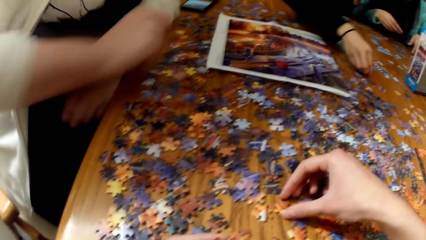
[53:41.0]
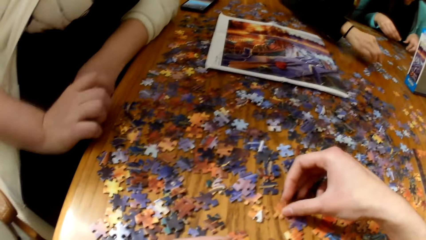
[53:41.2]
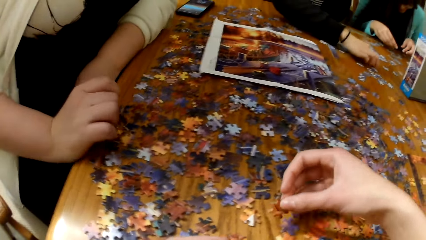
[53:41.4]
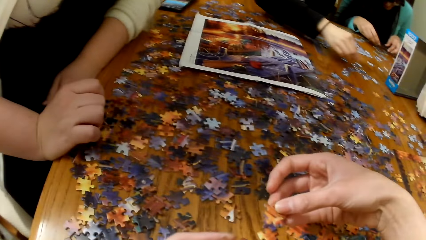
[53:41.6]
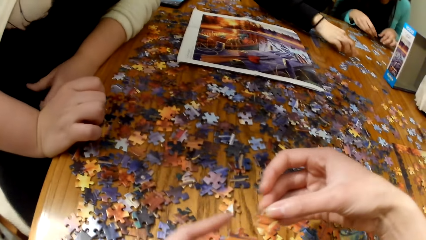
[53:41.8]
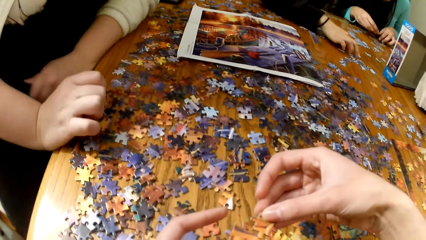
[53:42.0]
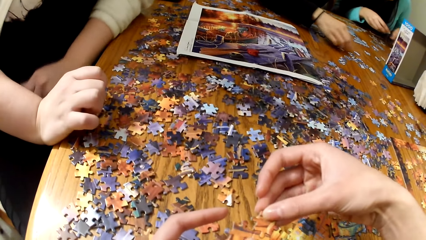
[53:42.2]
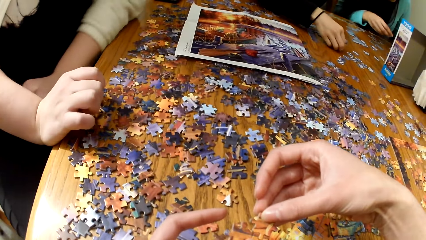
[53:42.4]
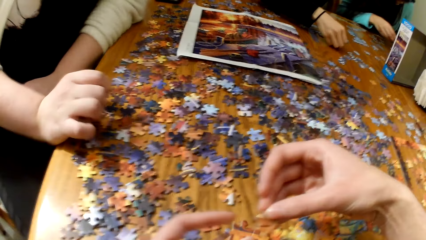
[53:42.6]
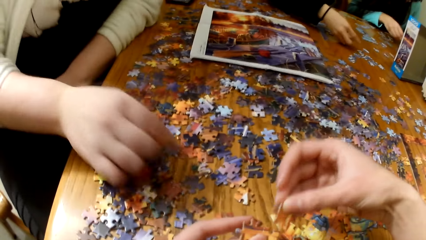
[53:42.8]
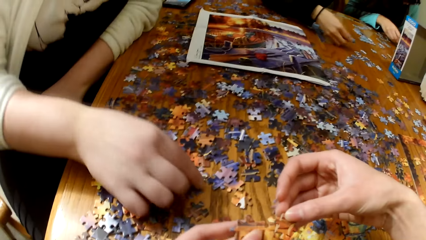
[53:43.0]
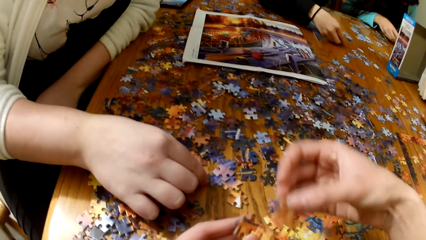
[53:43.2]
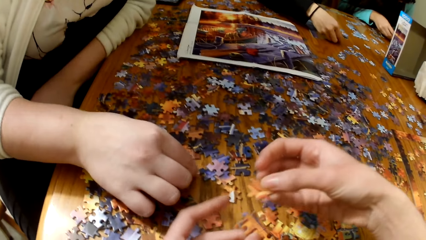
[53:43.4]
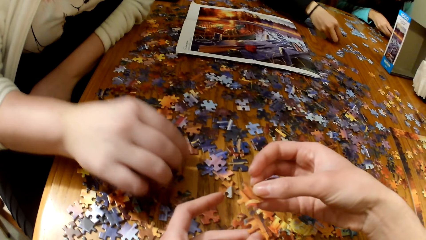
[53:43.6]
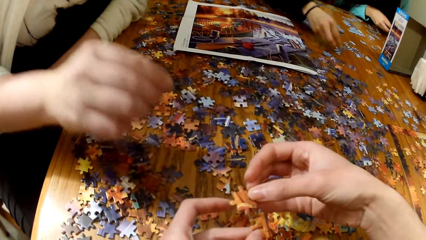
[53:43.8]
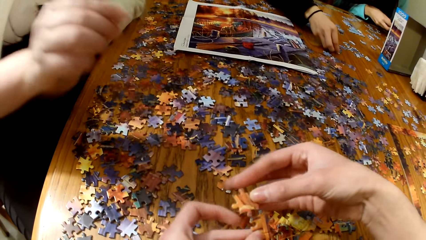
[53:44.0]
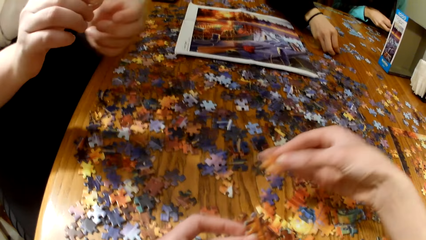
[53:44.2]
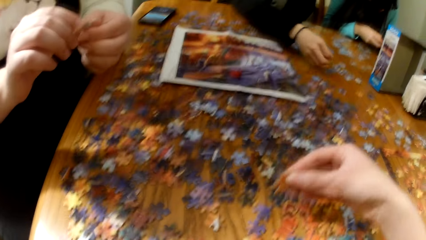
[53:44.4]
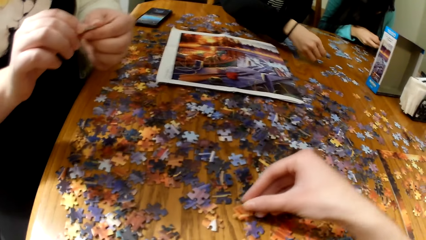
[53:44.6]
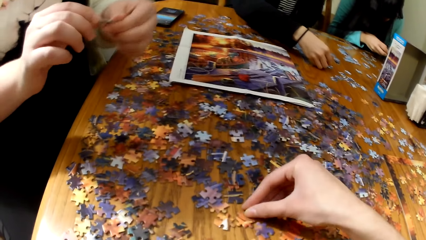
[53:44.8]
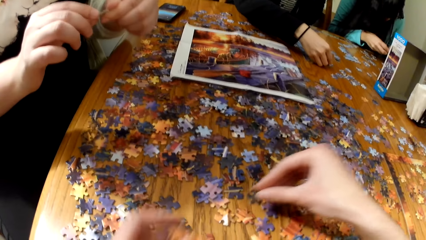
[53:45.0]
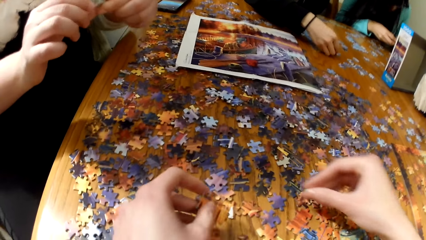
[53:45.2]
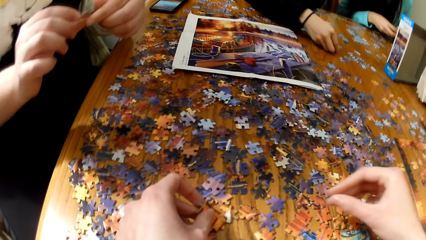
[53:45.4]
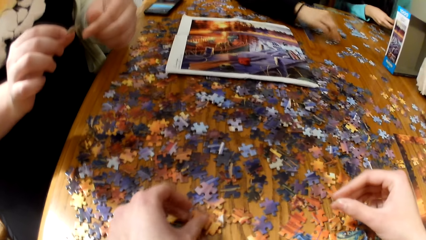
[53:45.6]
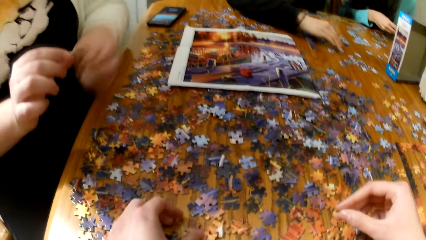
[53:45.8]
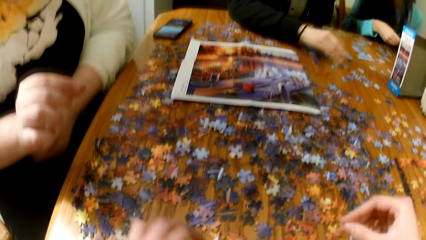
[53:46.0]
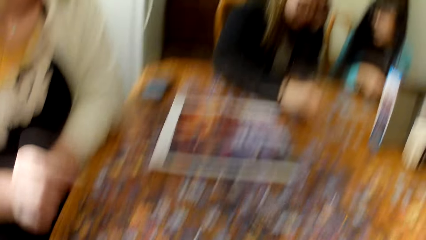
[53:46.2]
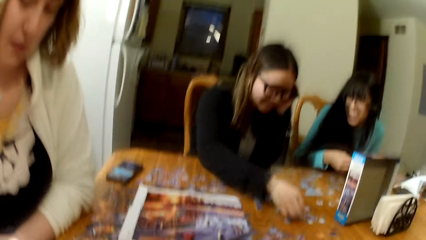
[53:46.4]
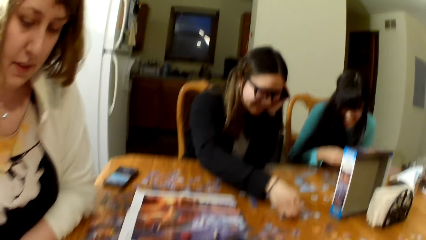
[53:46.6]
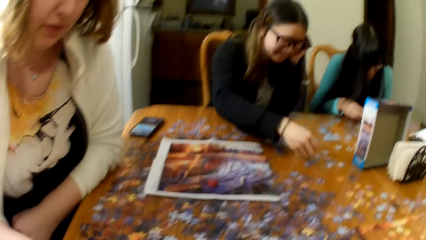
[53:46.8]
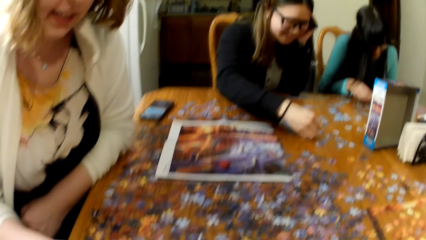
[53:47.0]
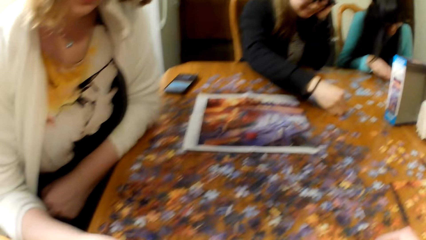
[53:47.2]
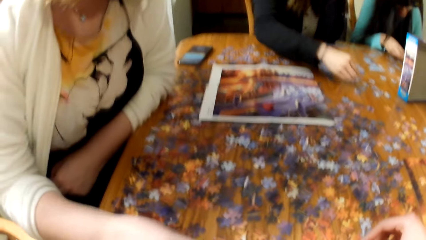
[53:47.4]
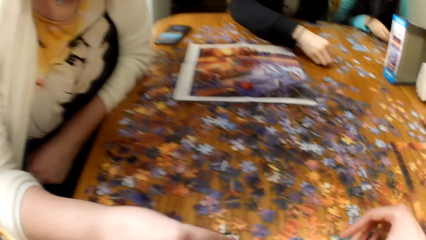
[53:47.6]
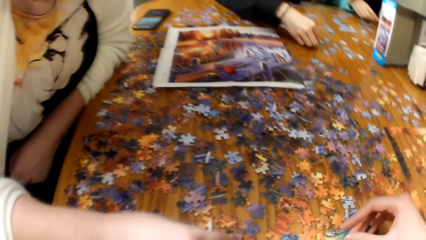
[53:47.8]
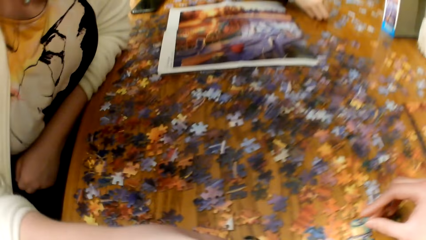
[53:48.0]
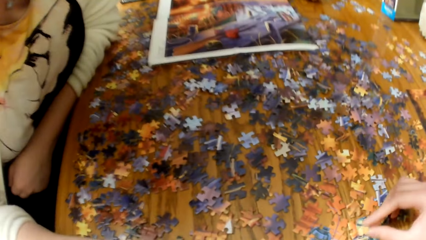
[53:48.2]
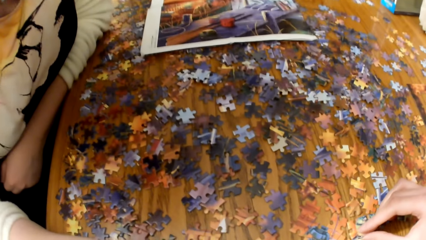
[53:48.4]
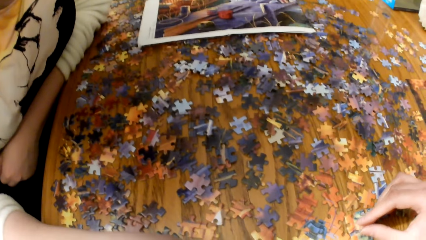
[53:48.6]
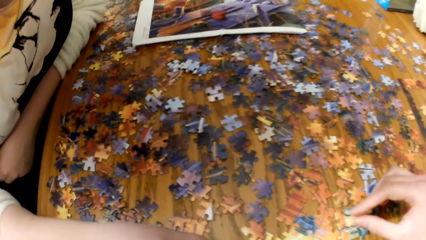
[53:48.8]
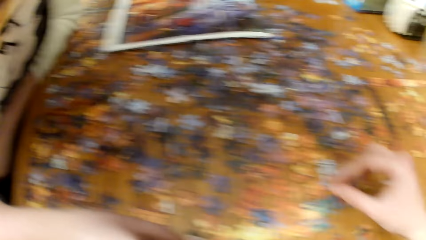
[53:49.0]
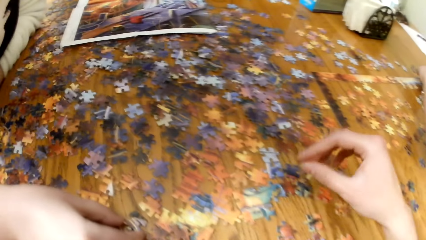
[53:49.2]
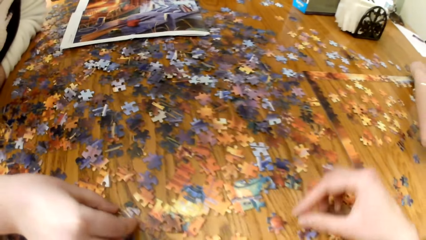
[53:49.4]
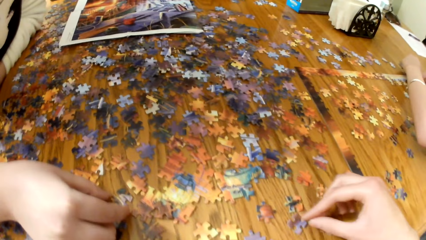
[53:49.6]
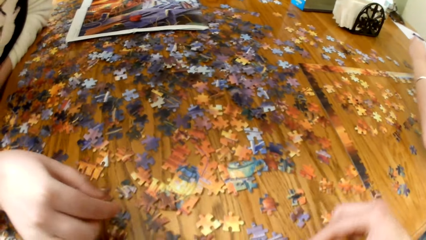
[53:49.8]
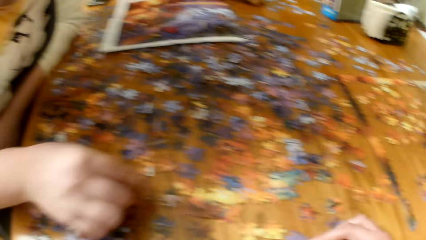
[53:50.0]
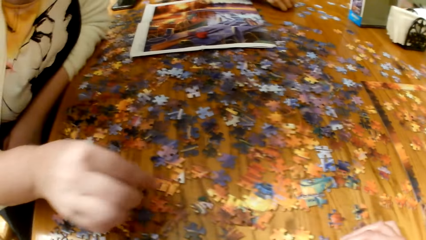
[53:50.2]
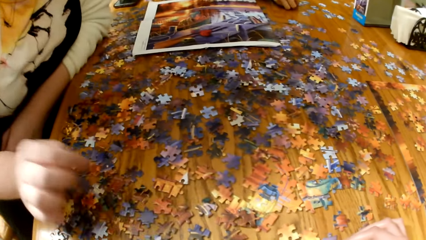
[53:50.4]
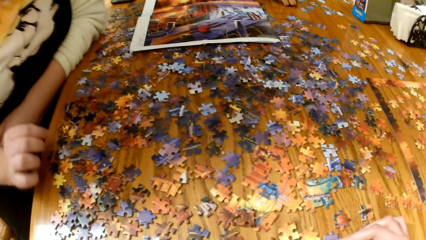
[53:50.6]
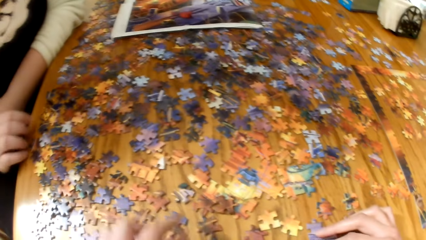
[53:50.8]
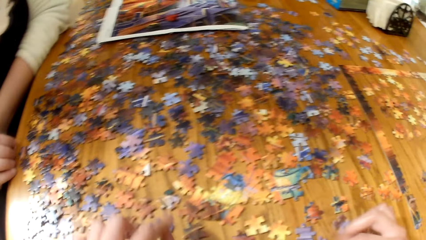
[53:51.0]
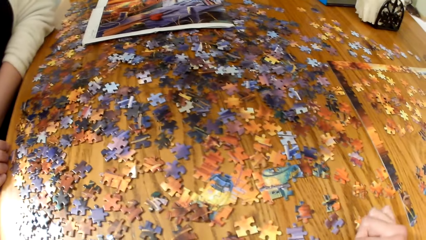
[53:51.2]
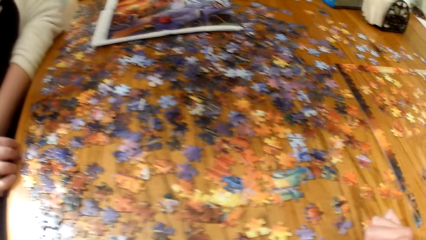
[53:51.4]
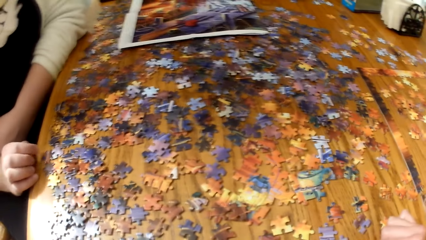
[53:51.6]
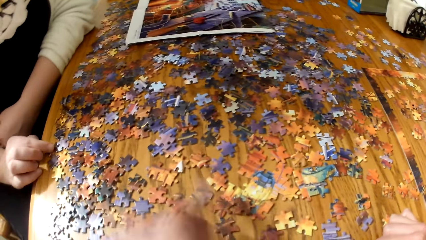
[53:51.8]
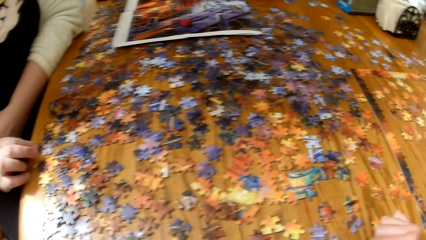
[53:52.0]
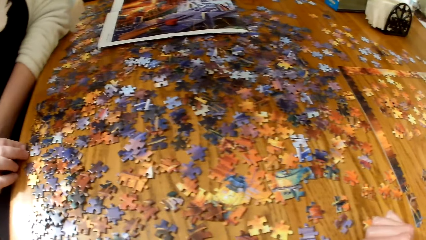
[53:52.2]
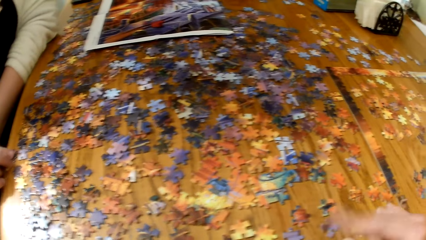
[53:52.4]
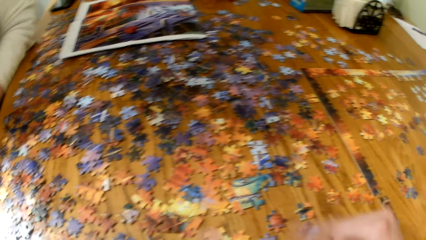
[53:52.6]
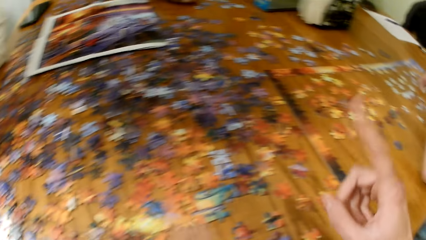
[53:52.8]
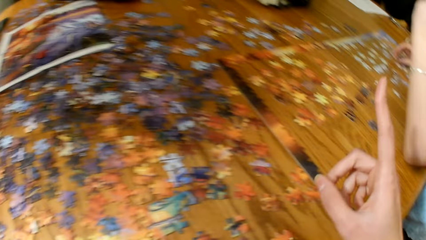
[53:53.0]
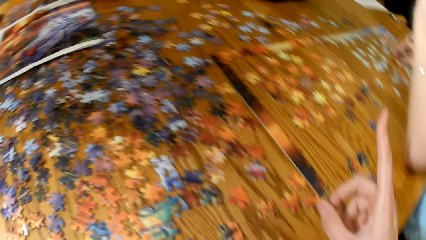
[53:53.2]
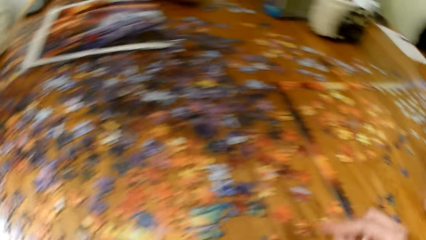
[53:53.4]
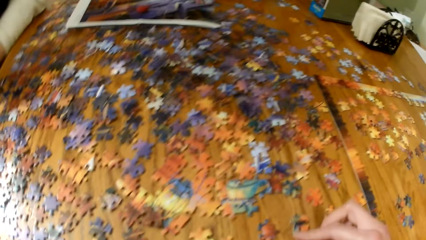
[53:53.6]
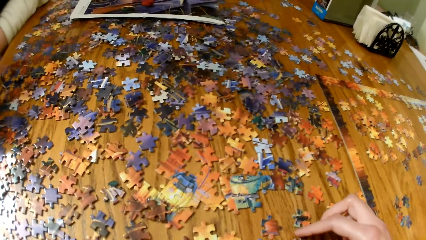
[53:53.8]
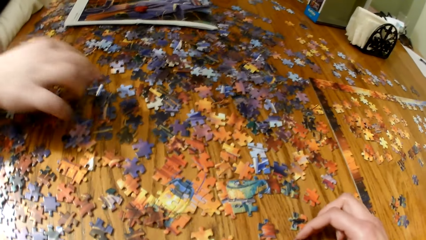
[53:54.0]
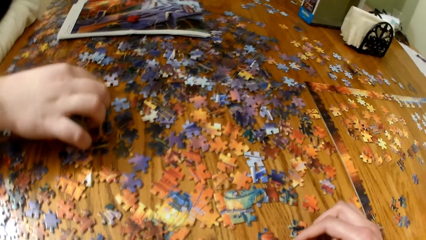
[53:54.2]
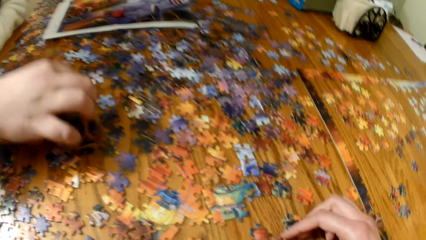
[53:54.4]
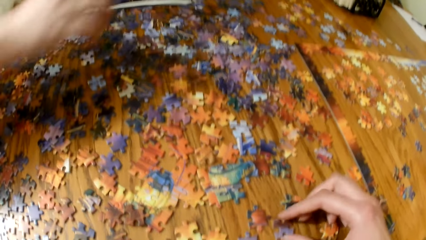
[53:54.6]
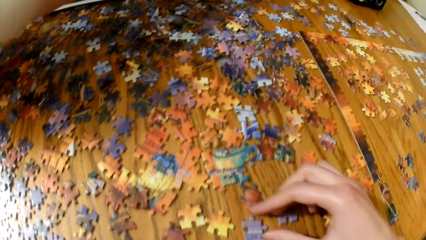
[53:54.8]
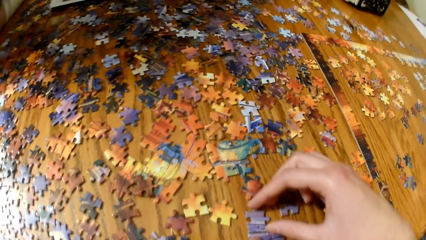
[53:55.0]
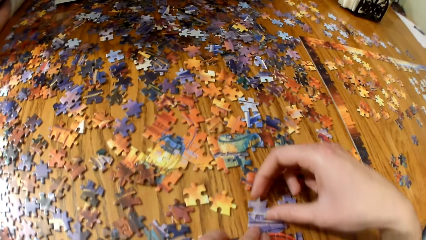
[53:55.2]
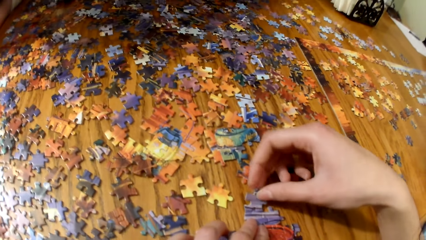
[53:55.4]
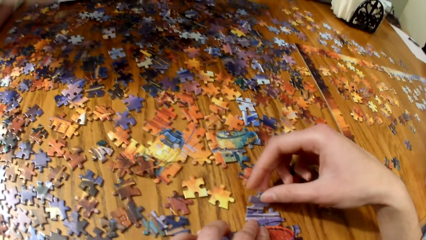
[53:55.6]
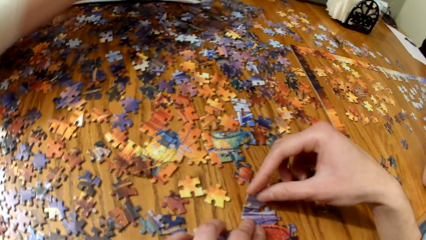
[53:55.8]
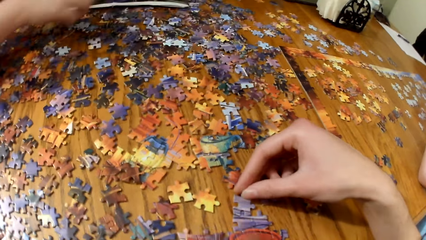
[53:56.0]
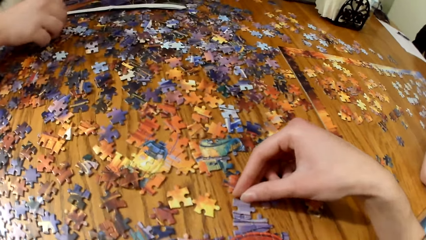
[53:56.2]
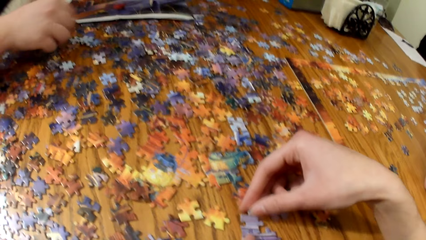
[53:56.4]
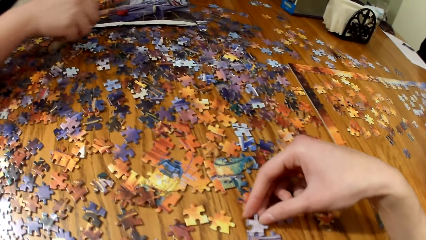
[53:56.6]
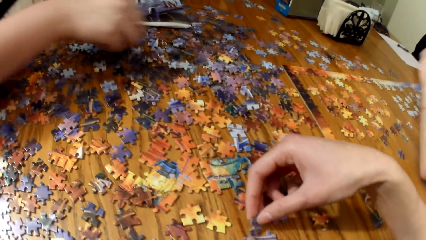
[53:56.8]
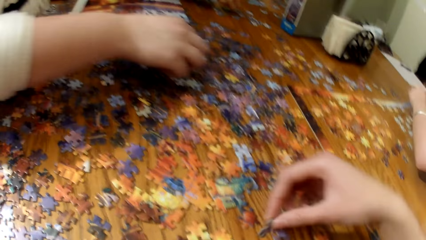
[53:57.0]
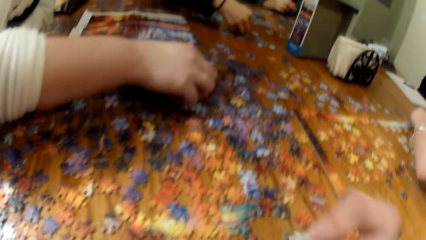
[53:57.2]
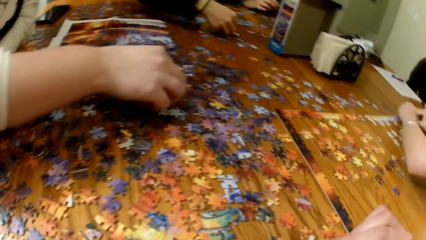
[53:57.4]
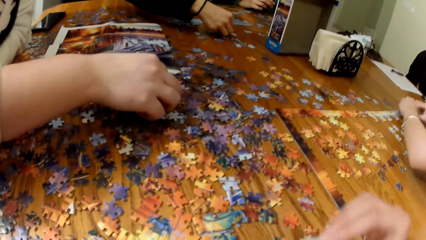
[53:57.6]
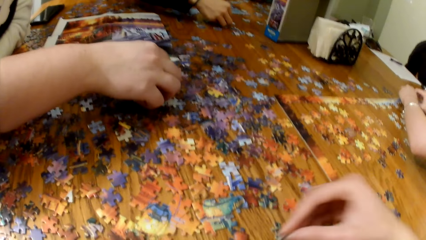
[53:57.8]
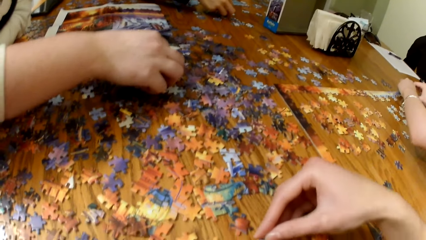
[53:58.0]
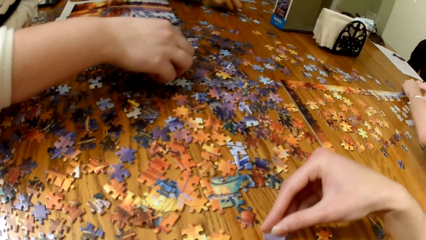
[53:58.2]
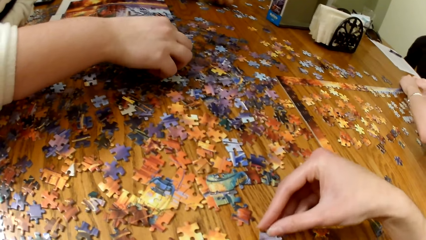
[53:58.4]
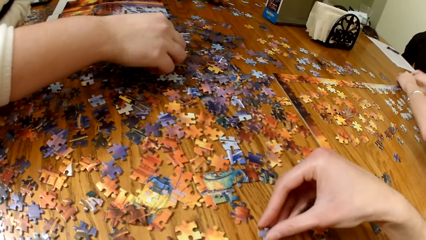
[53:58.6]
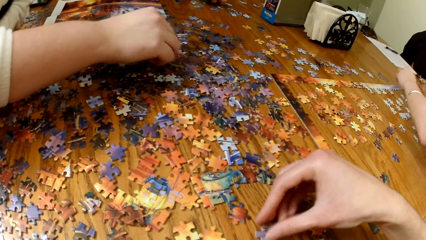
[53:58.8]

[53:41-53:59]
A lady picks up a puzzle piece. The camera wearer plays the jigsaw puzzle. The lady plays the jigsaw puzzle. The camera wearer plays the jigsaw puzzle.
